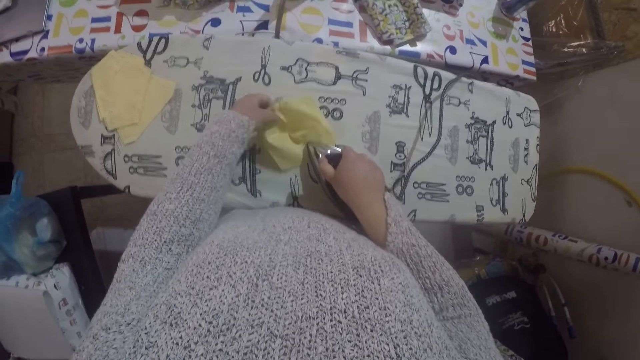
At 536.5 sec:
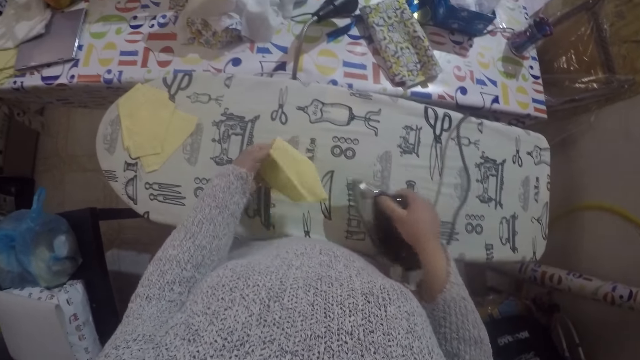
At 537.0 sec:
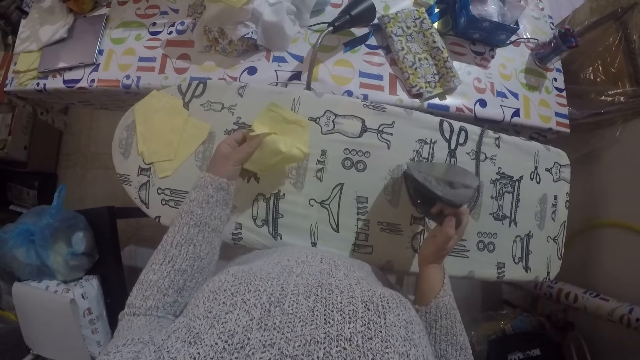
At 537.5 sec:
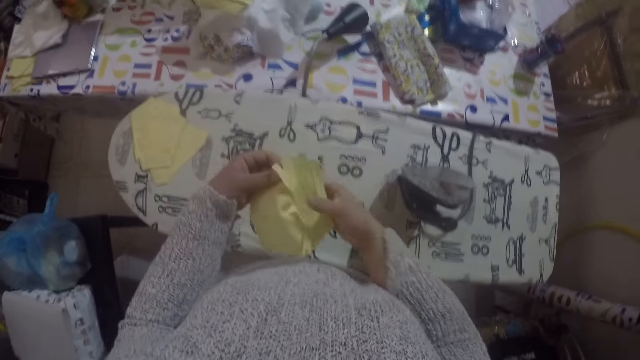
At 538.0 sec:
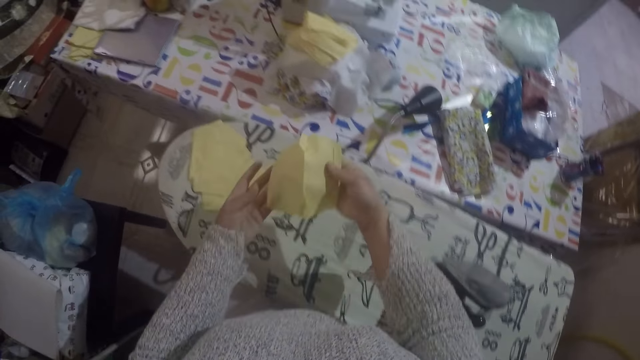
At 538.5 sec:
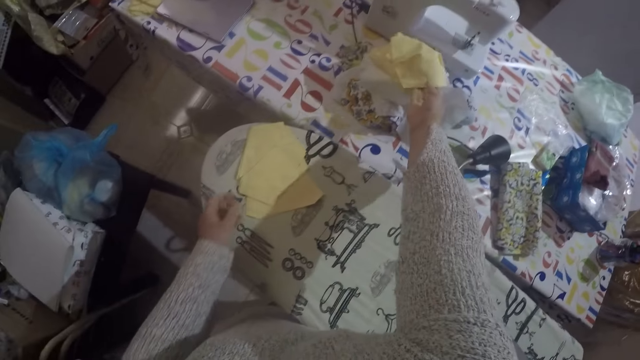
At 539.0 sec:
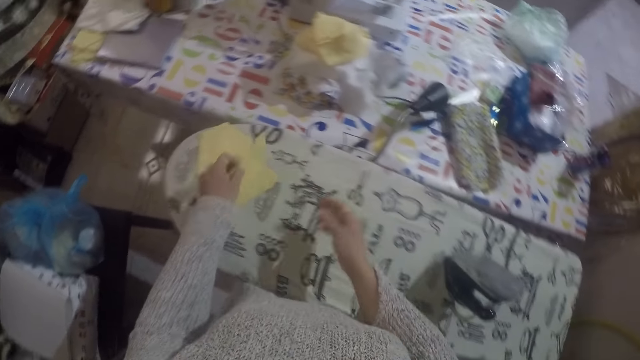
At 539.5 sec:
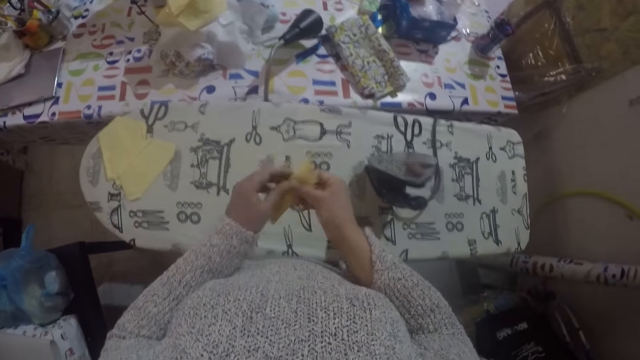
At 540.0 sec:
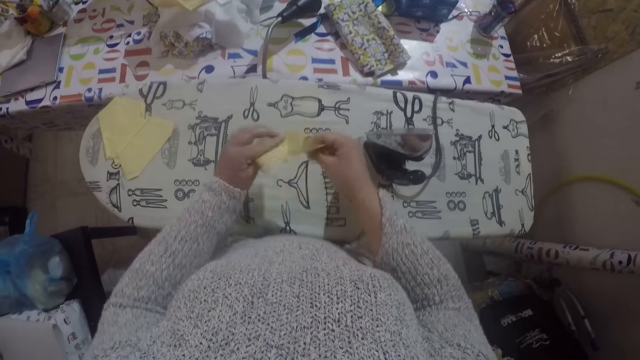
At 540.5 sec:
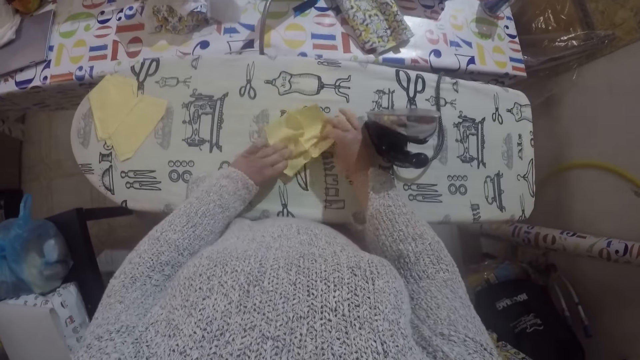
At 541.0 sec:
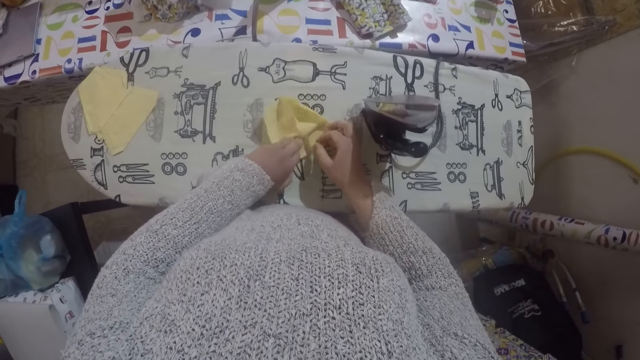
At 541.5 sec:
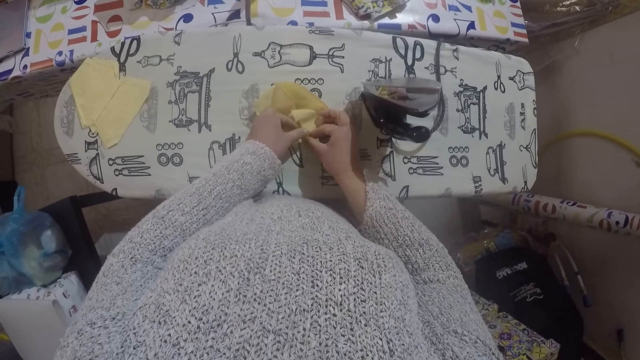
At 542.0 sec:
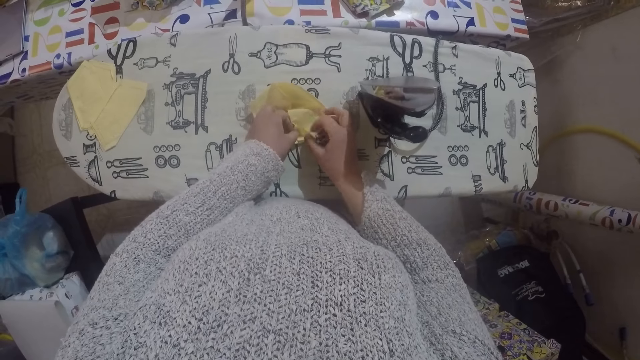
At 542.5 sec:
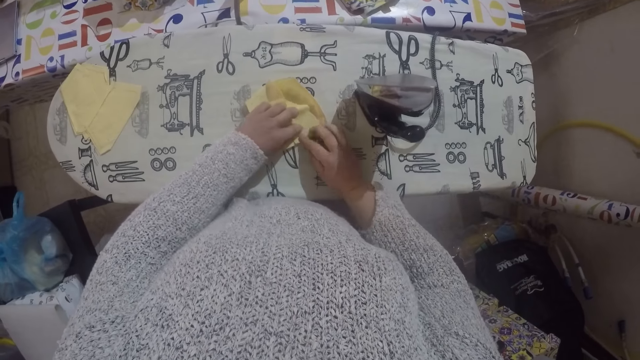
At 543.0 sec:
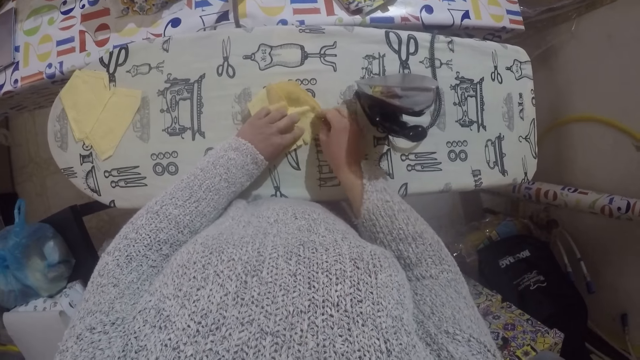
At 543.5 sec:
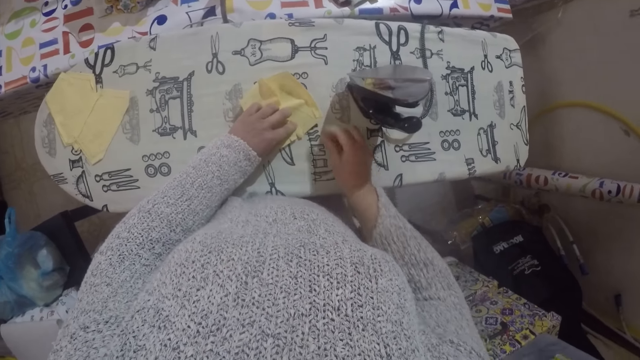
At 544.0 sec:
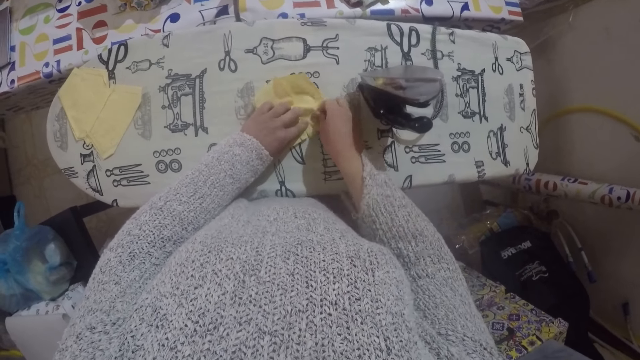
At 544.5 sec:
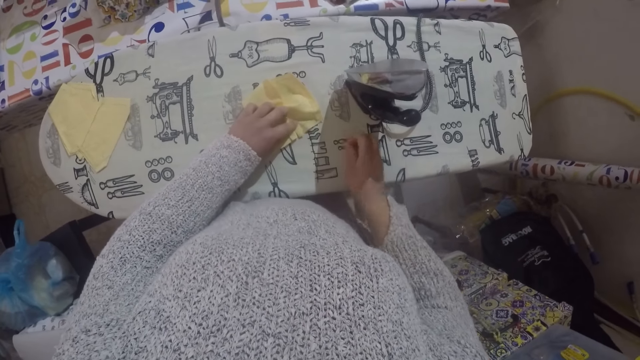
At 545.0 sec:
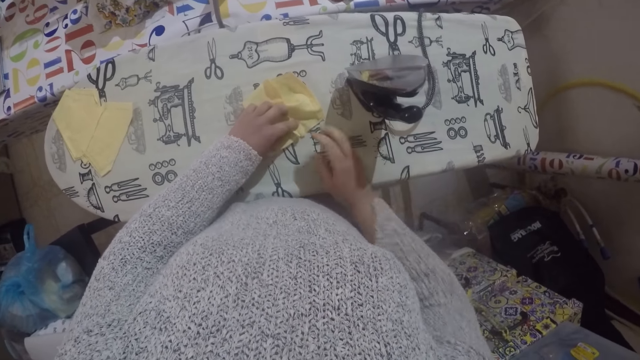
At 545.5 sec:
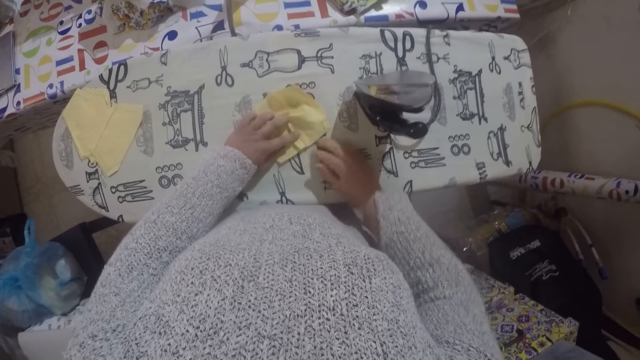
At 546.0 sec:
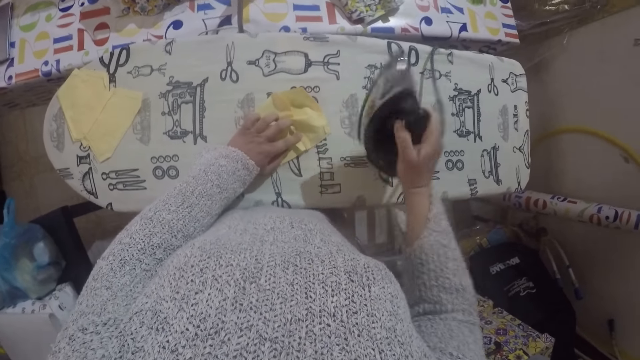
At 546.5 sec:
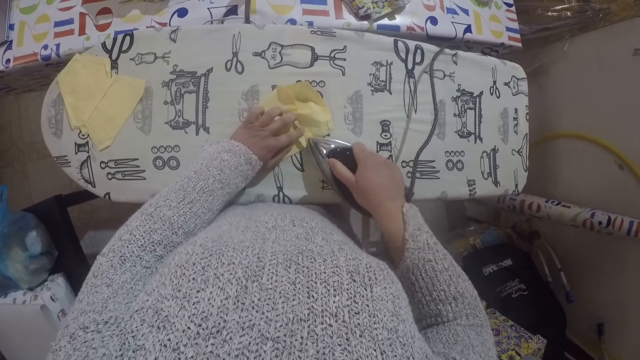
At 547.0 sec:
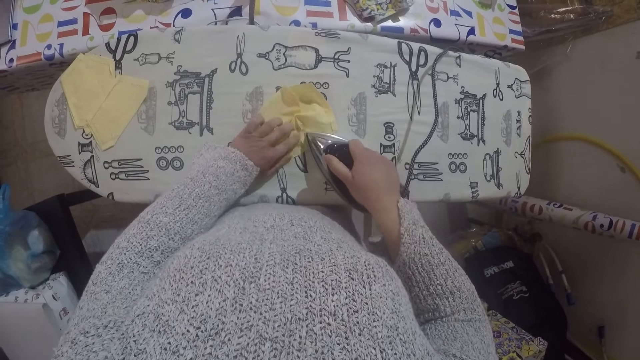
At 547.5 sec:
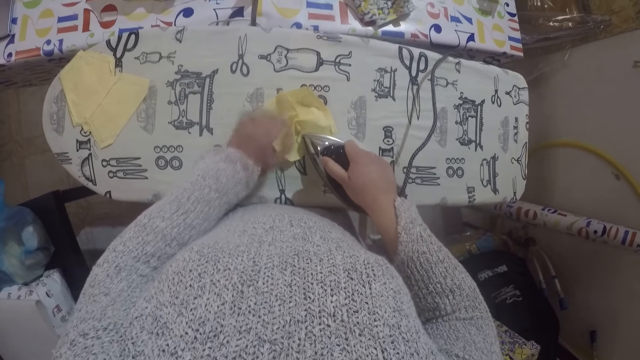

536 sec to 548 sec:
The camera wearer picks up the material and places the material to the pile. She throws the cloth to the other table. She picks up the material, unfolds the material, places the material on the ironing board, and straightens the material. She pulls on the thread with her hand. She folds a piece of cloth. She irons the material with the iron box.

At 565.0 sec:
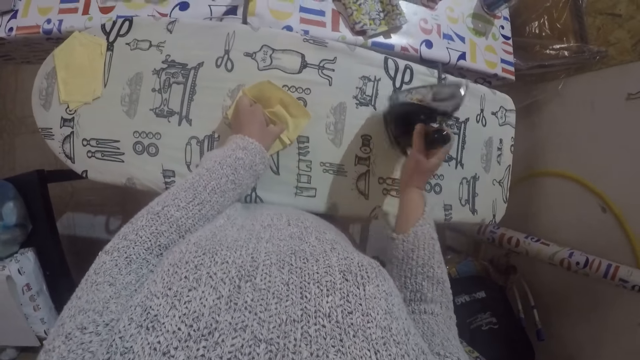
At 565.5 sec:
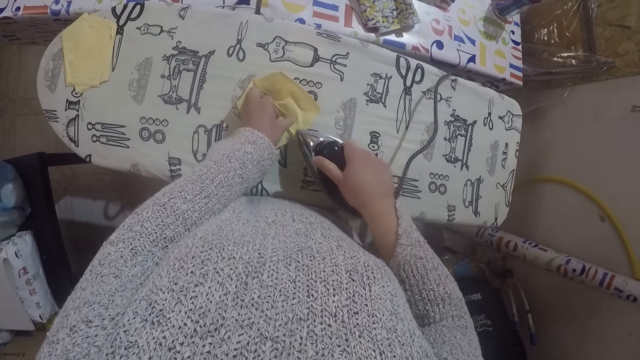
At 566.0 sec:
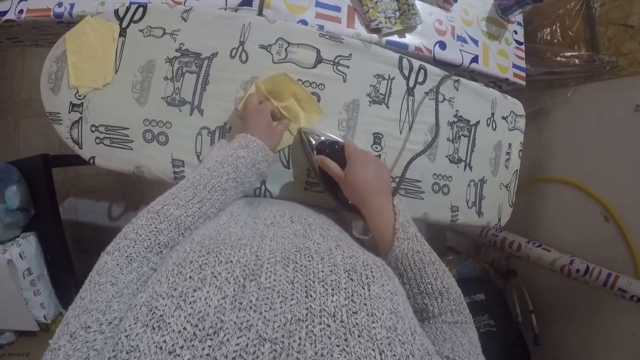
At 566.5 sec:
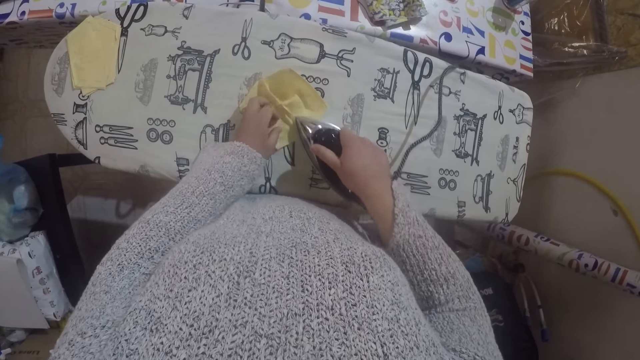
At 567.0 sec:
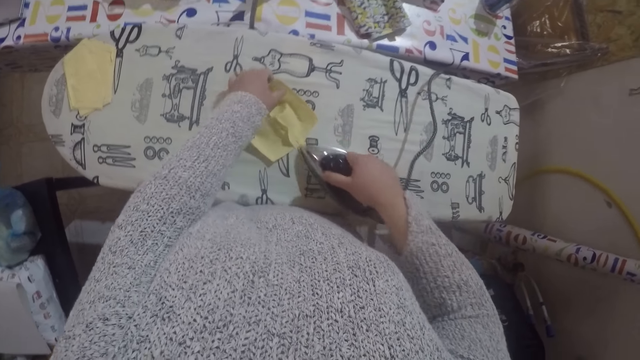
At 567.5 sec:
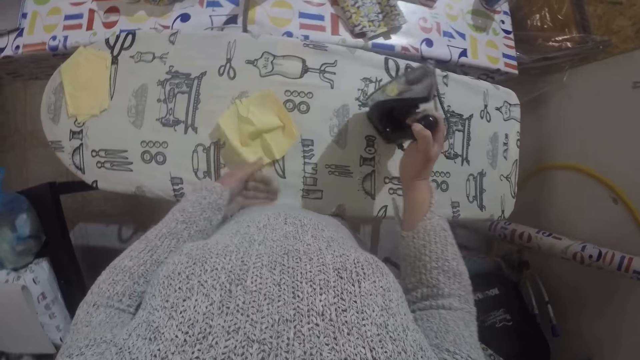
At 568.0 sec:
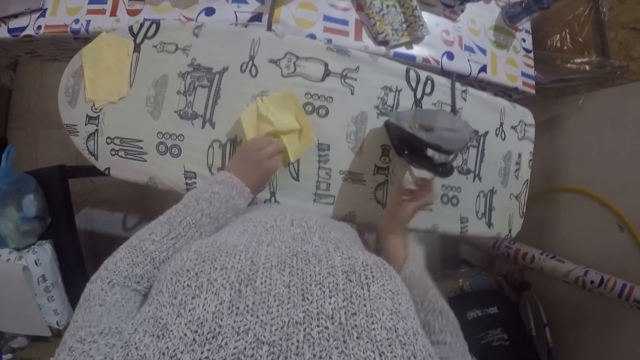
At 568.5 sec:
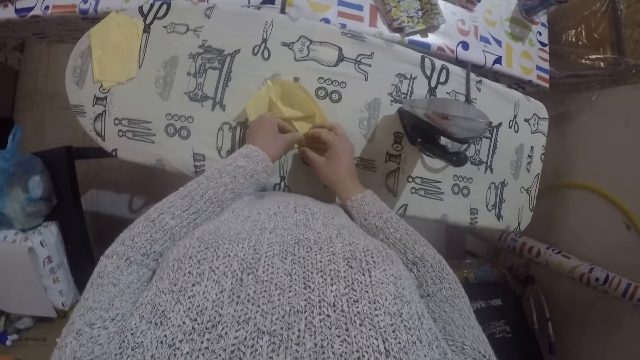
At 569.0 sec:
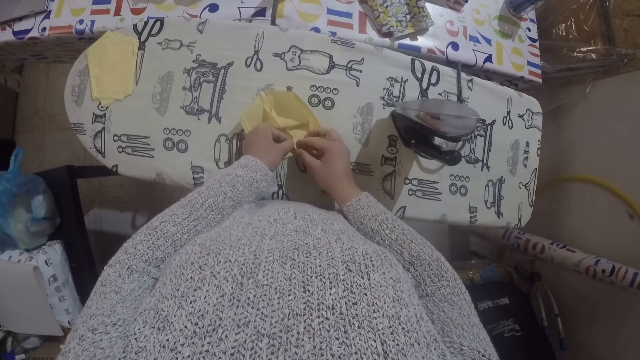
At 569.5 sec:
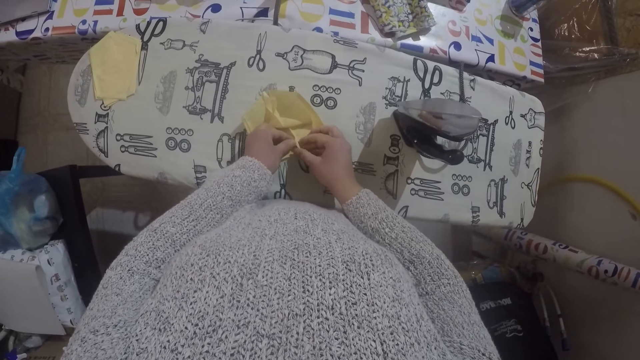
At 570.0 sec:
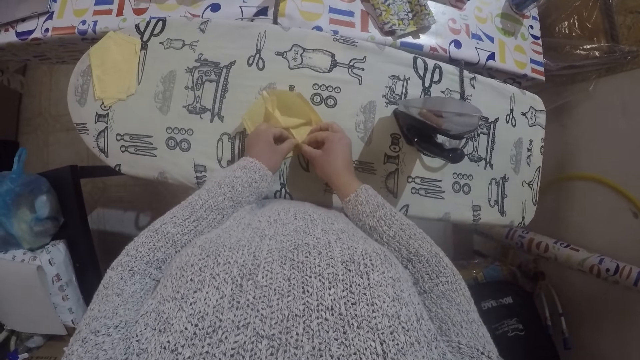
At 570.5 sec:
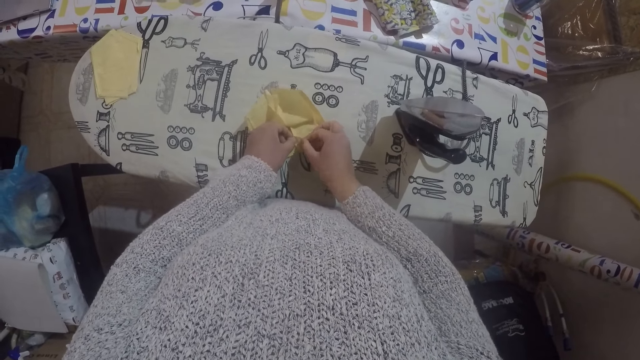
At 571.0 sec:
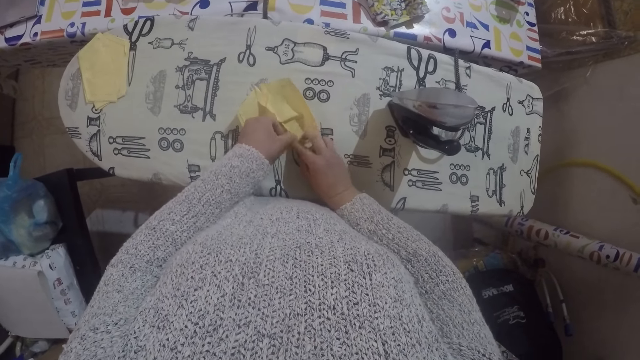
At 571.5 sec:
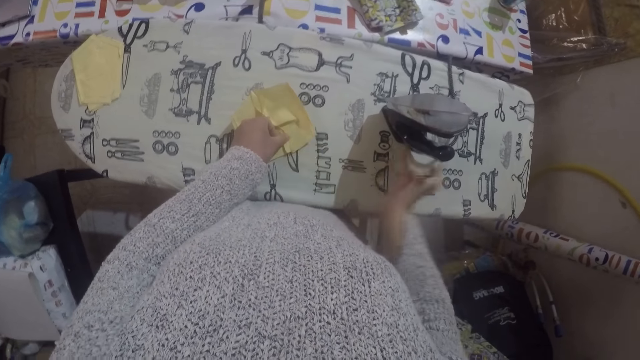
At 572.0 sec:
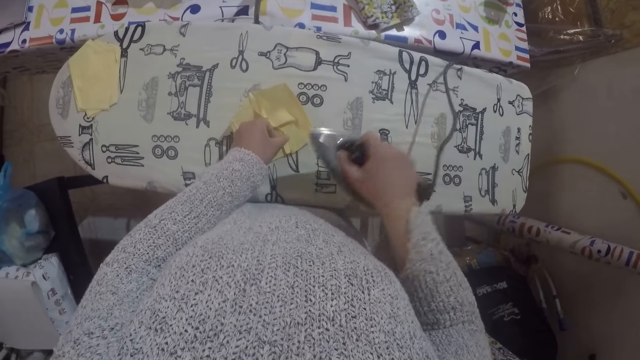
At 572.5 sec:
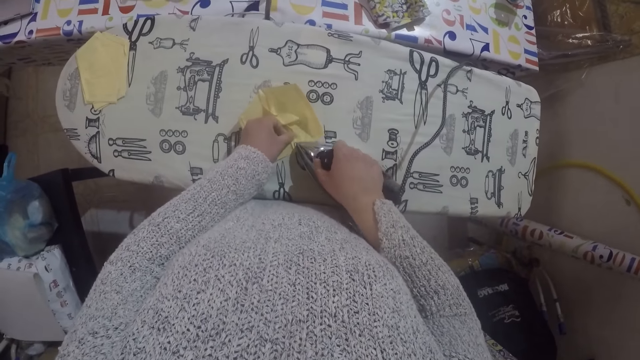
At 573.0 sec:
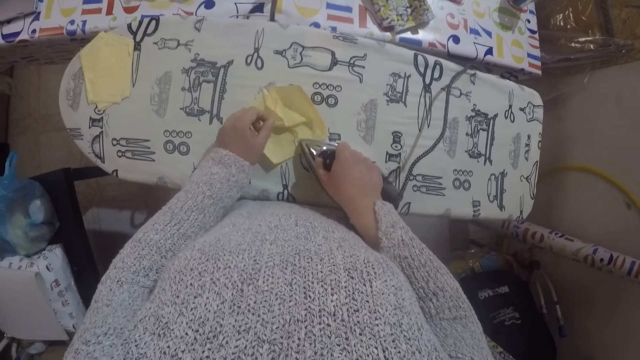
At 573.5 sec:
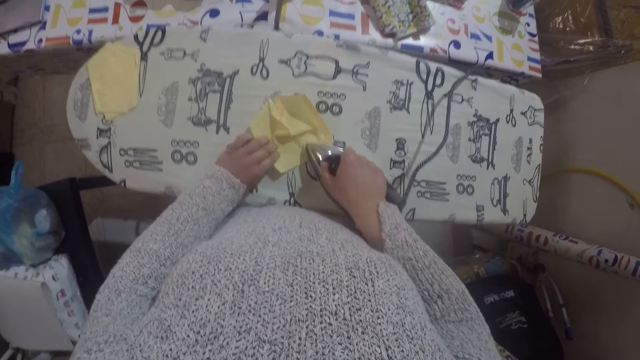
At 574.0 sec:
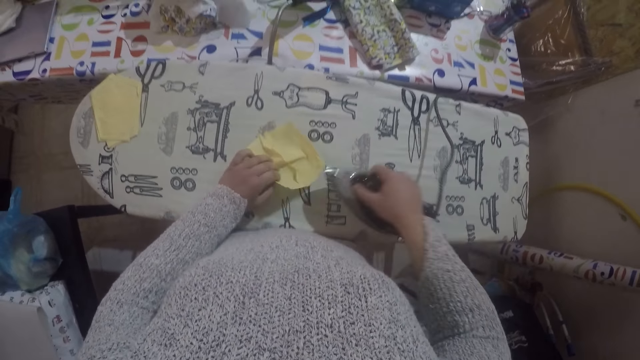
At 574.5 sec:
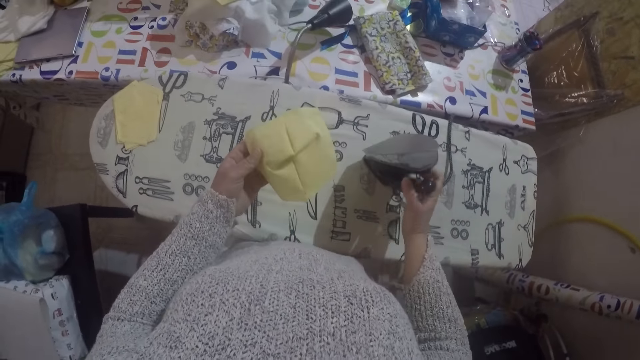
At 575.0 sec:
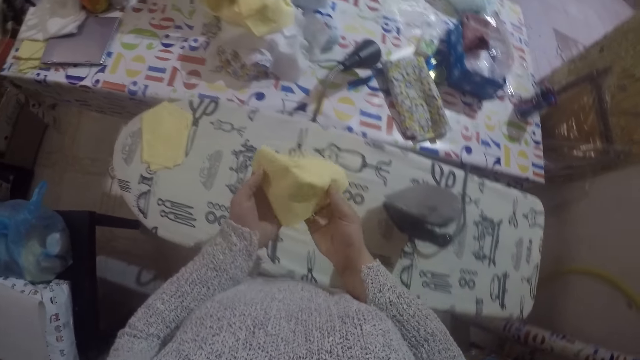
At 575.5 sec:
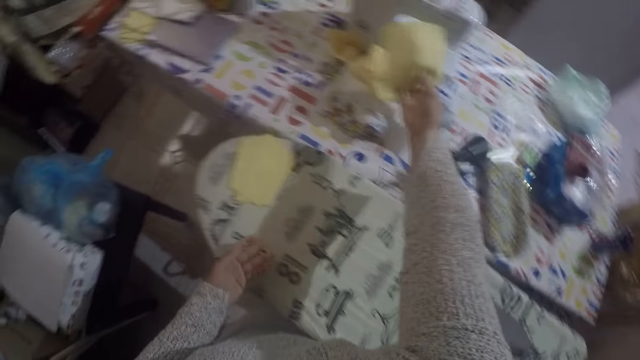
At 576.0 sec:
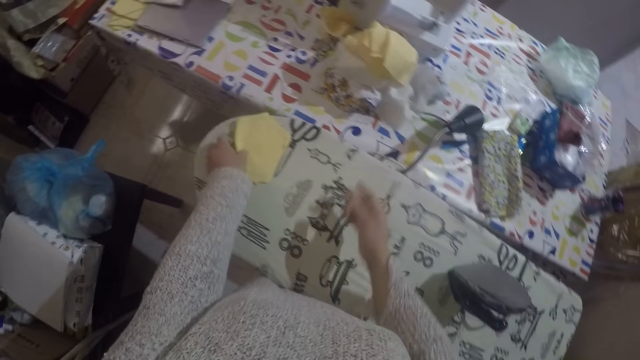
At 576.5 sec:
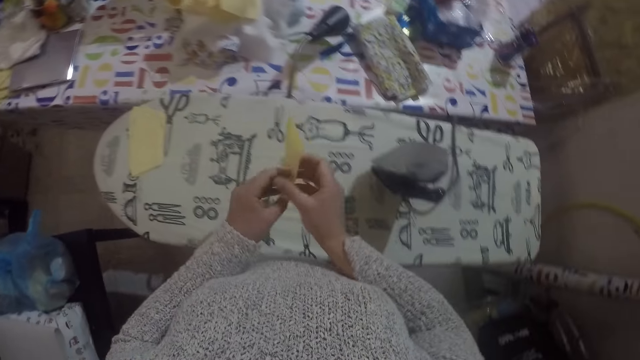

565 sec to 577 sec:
The camera wearer picks up the iron box. She irons the cloth on the ironing table with the ironing box. She turns the material. She places the iron box on the iron board. She straightens a piece of cloth with her hands on the ironing table. She picks up the iron box. She irons the cloth on the ironing table with the ironing box. She picks up the material. She places the iron box on the iron board. She puts the piece of cloth down on the table. She places the material in her right hand and moves the material to the pile. She picks up the piece of cloth on the ironing table.
